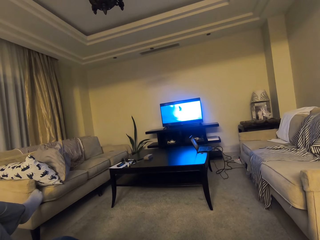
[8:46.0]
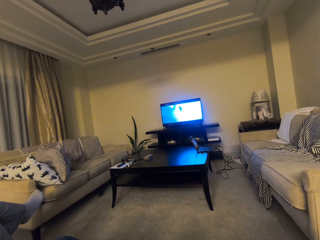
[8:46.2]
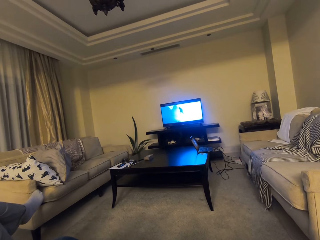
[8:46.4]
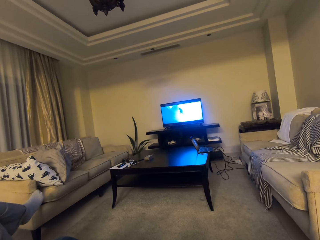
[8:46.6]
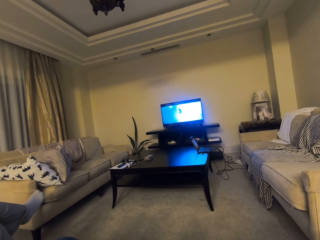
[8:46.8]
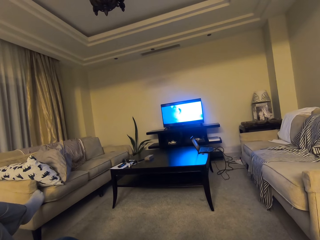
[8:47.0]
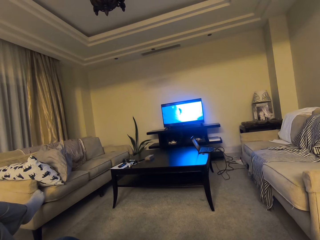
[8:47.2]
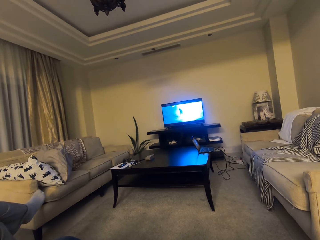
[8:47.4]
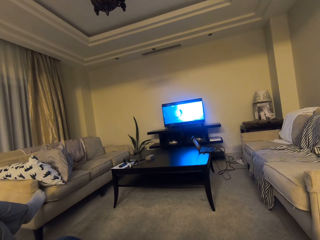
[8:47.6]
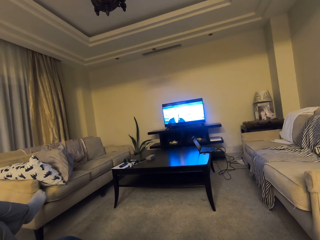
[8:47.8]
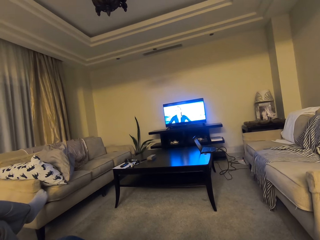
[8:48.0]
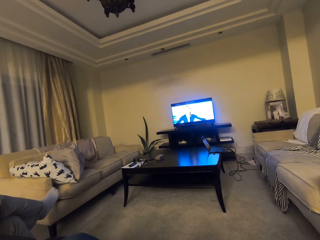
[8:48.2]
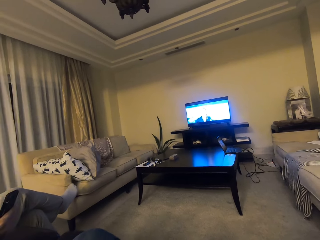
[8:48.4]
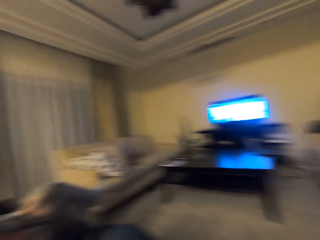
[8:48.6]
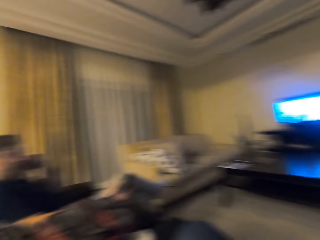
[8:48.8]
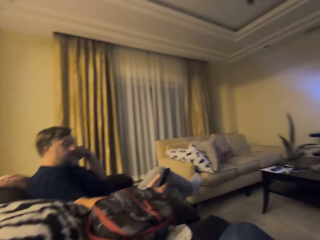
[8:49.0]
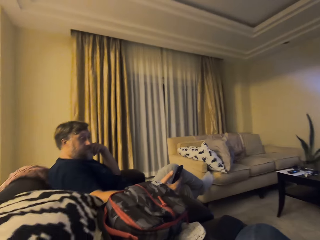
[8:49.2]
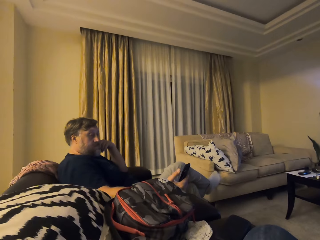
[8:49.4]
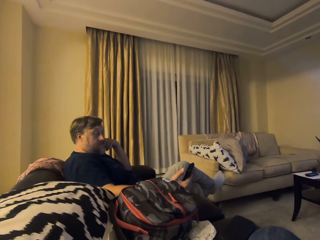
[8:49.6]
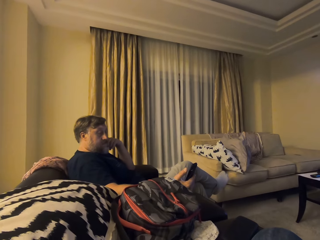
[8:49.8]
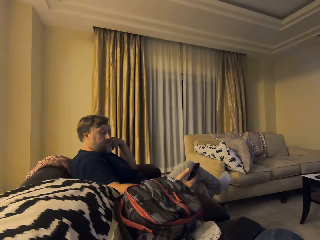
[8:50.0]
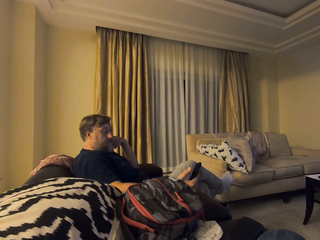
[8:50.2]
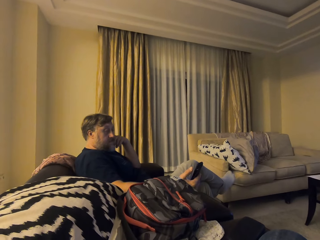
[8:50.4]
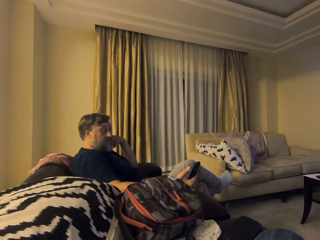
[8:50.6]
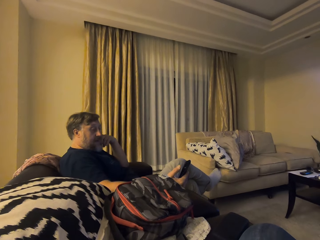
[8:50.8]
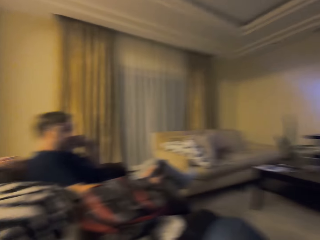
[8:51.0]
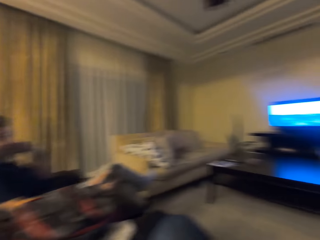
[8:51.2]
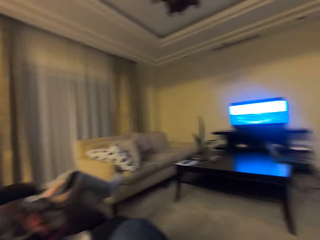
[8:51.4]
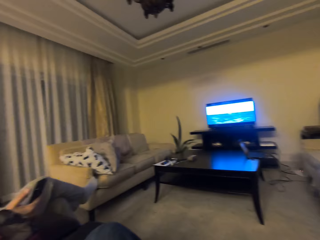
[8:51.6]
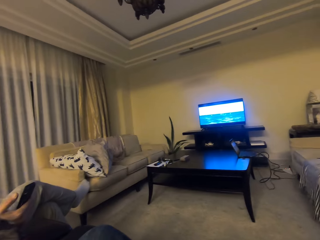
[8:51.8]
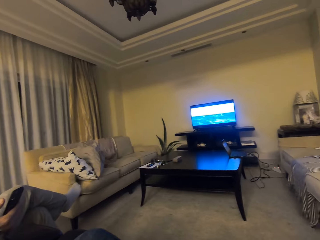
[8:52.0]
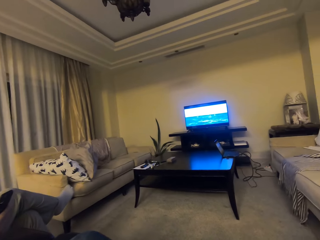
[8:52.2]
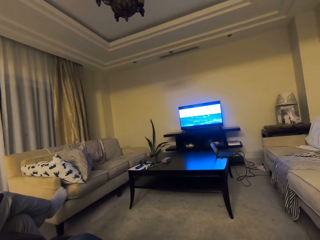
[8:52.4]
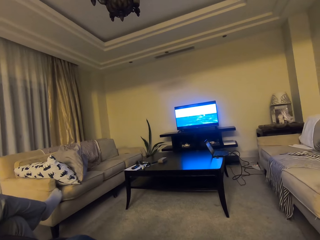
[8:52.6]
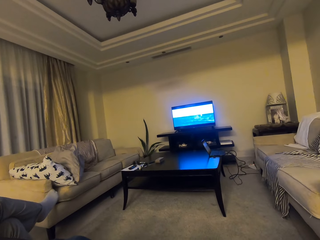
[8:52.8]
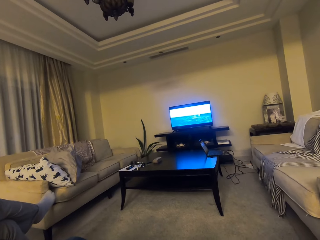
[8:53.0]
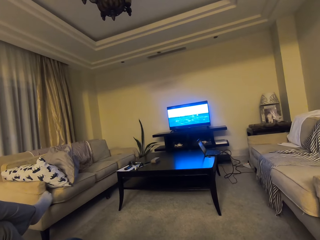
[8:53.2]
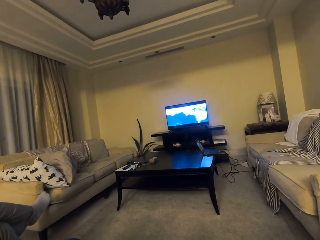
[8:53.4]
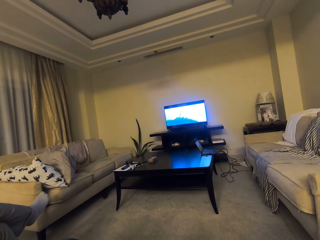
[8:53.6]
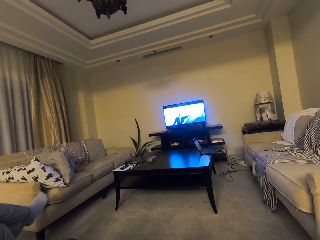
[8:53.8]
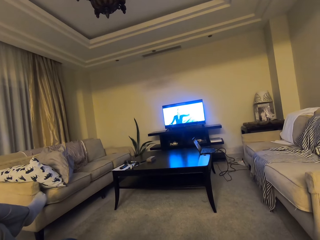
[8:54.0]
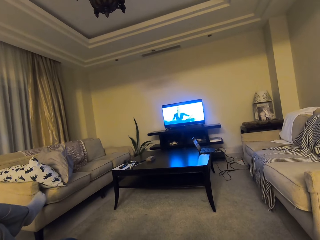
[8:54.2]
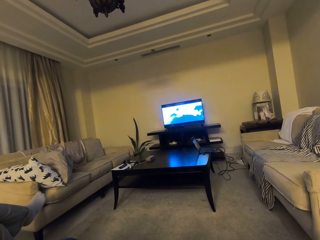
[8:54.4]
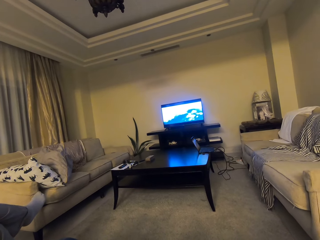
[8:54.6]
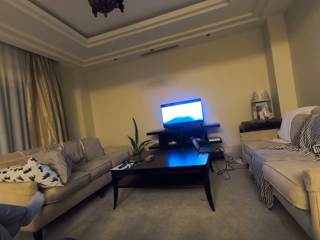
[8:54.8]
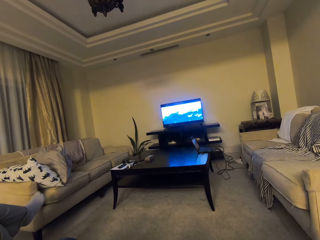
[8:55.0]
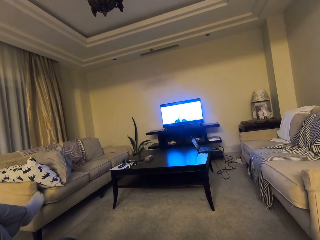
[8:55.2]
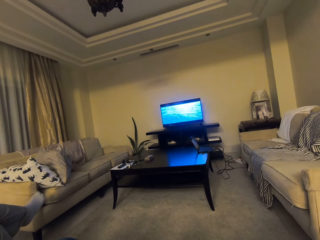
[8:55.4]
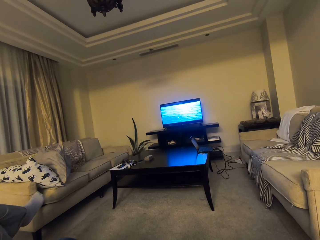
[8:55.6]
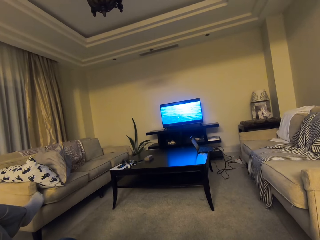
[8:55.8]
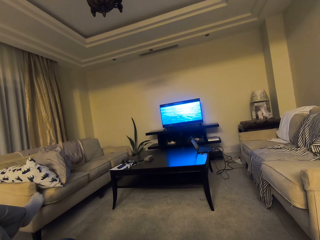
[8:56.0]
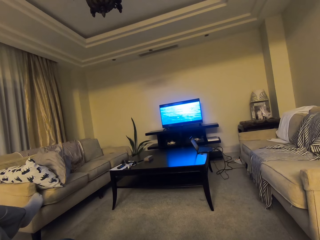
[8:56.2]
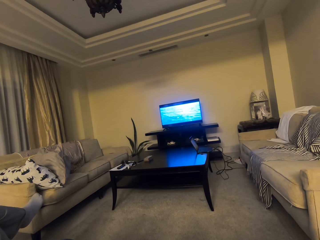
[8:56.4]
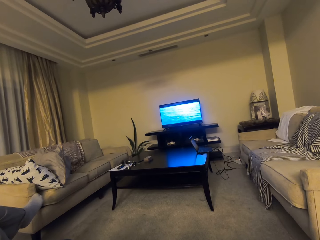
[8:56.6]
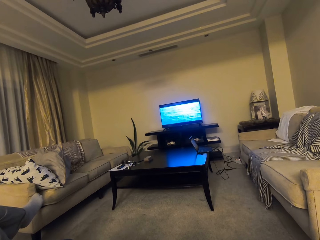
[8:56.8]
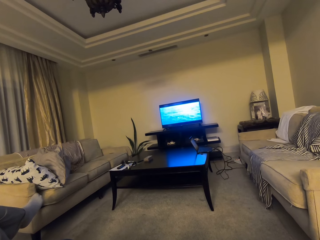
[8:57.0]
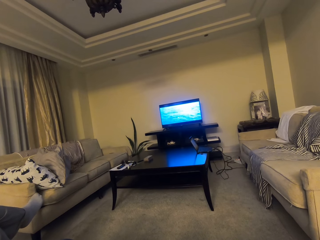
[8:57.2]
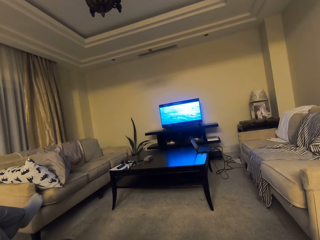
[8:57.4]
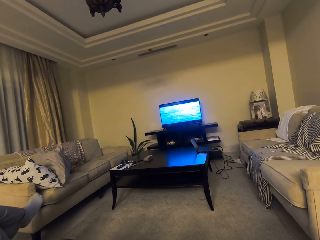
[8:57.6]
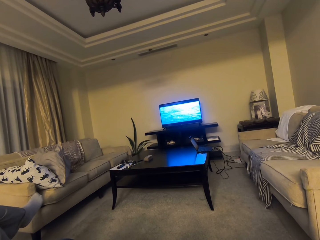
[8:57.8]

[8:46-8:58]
The camera wearer turns. They talk to a person. They turn. They watch a television.

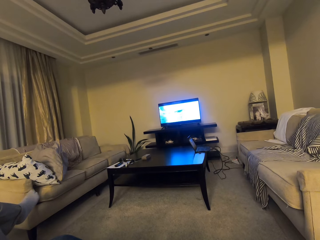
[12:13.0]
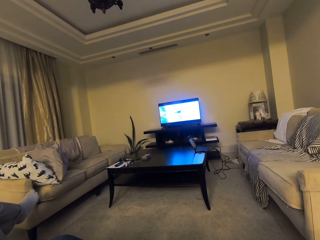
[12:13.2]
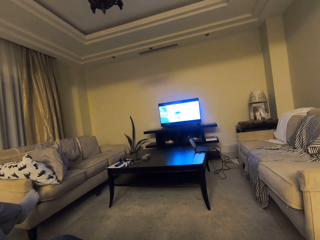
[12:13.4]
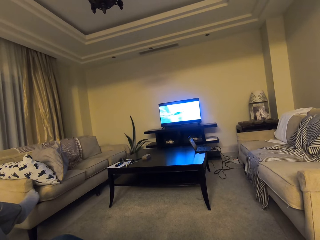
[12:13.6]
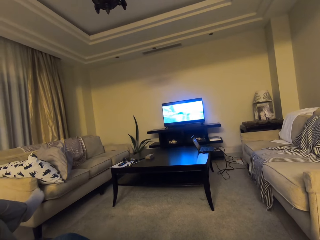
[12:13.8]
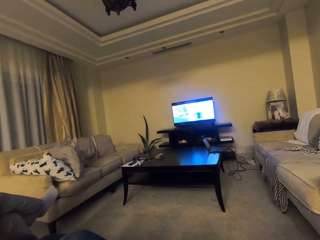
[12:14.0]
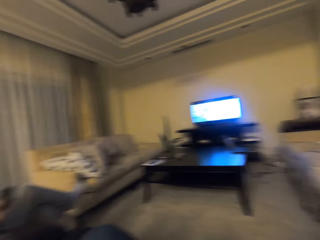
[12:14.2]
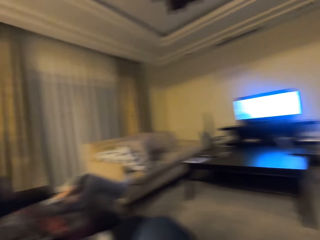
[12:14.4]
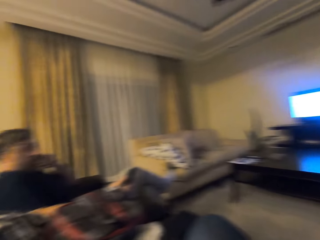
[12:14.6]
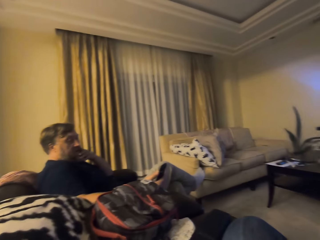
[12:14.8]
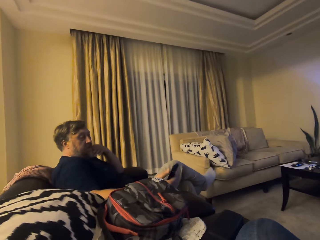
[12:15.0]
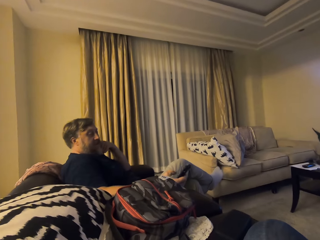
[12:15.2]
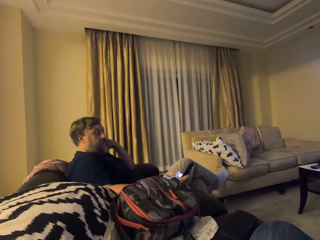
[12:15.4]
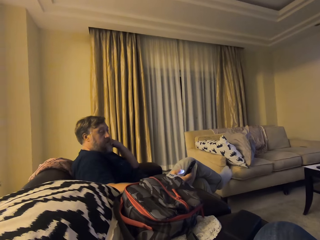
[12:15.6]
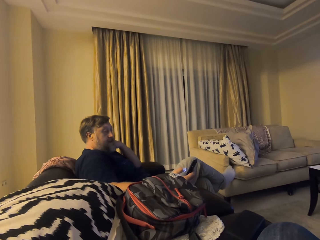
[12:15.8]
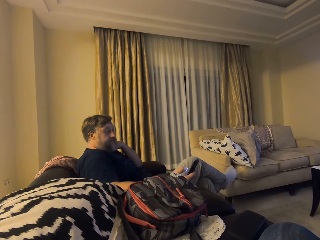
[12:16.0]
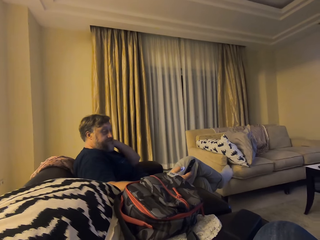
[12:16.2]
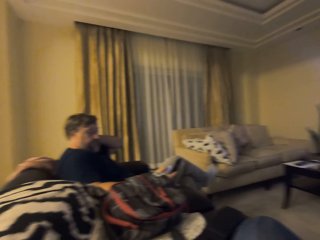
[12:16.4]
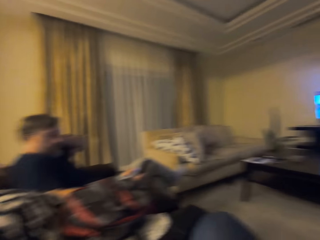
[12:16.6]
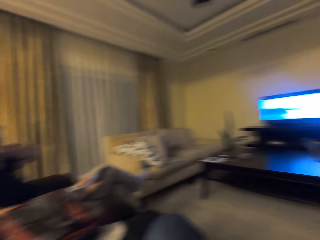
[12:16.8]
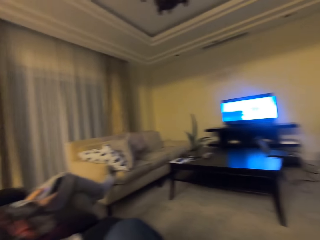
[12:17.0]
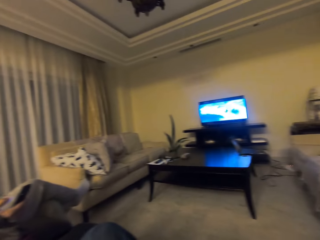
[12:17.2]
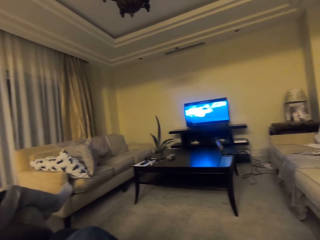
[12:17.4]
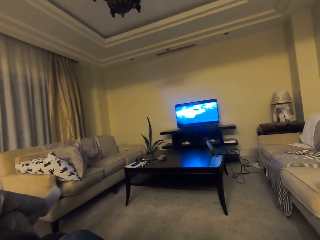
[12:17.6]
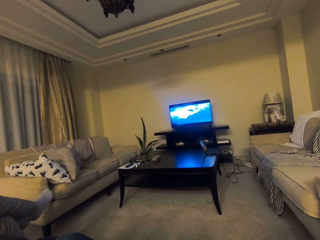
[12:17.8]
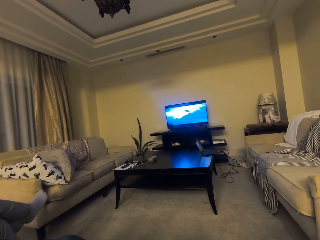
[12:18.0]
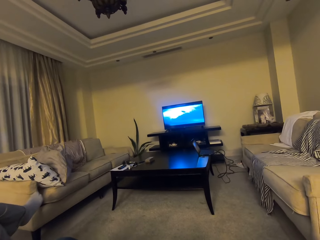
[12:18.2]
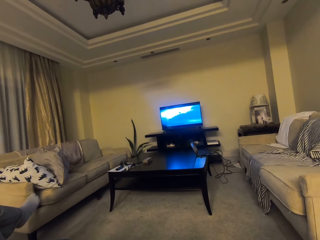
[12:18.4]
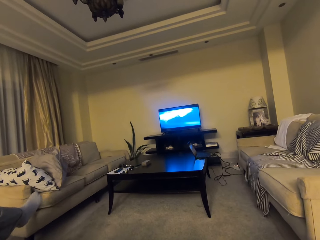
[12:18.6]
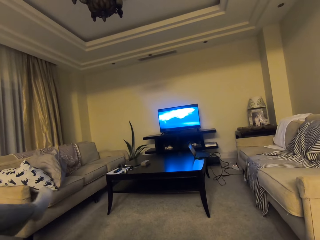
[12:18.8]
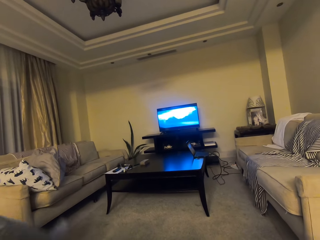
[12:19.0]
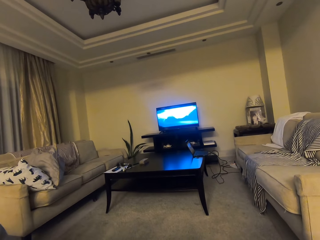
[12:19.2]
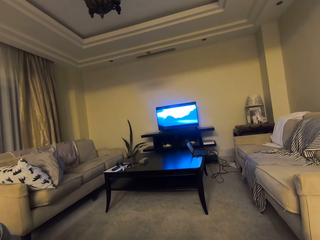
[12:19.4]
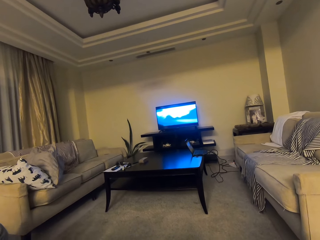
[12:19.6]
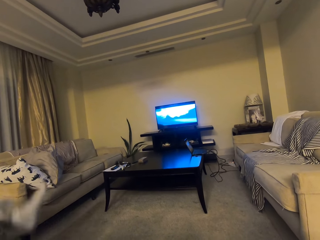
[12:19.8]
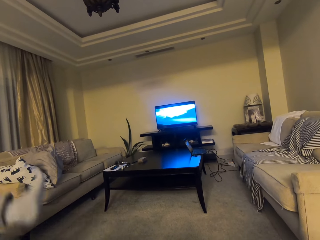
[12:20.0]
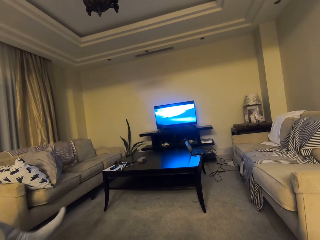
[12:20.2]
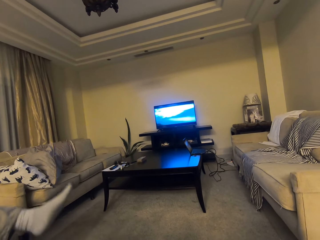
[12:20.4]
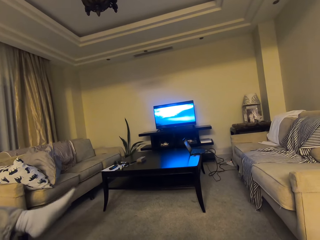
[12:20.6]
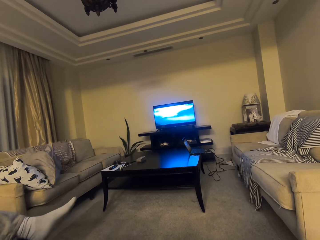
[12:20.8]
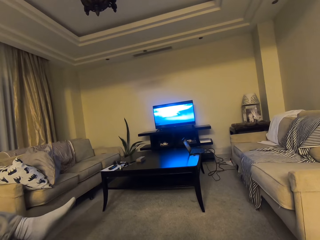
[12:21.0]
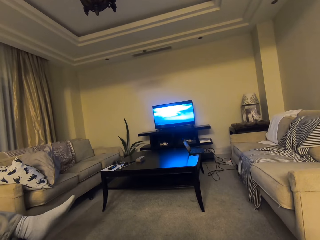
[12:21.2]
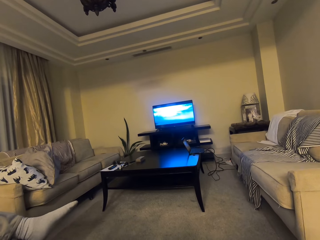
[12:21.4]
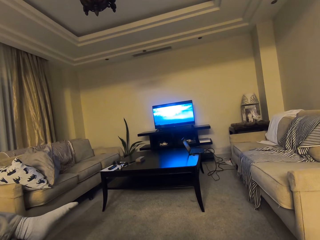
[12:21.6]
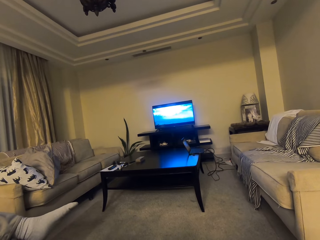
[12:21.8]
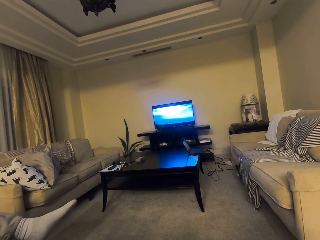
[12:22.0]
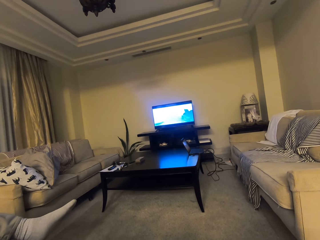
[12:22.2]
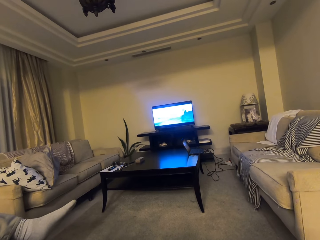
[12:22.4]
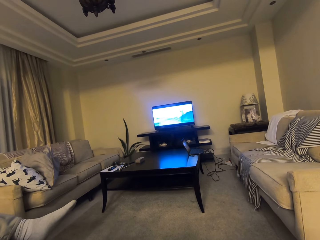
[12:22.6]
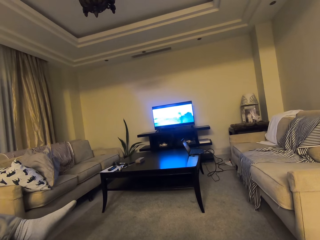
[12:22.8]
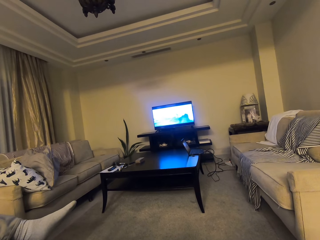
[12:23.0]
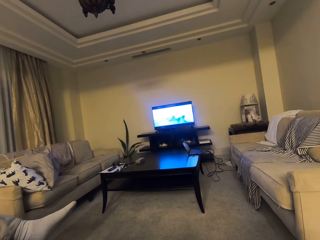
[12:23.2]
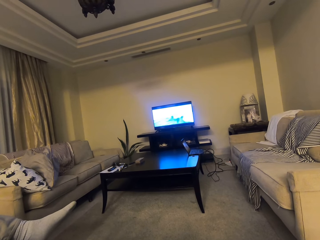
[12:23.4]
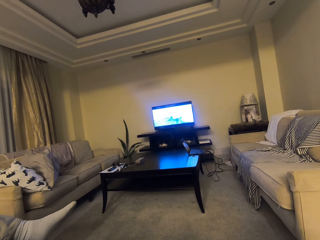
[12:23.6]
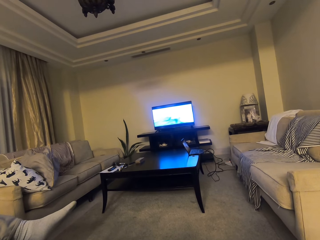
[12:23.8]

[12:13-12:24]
A person sits on the couch. The camera wearer looks around. They look at the person. The person touches his ear, talks to the camera wearer, operates his phone and holds the neck. The camera wearer looks at the television. The person moves his leg. The camera wearer looks at the television.
